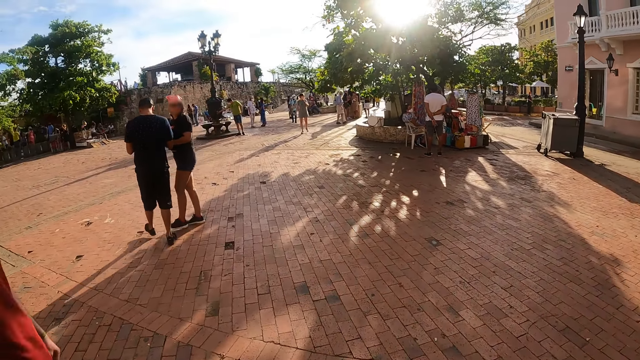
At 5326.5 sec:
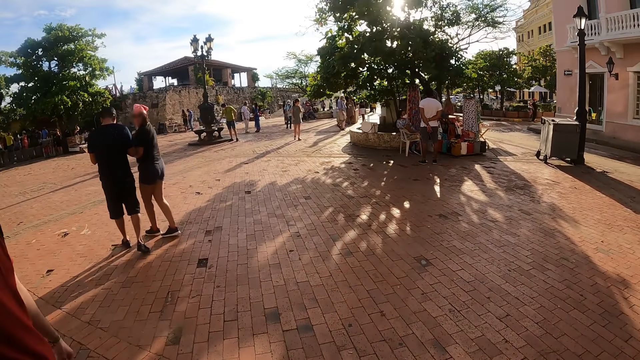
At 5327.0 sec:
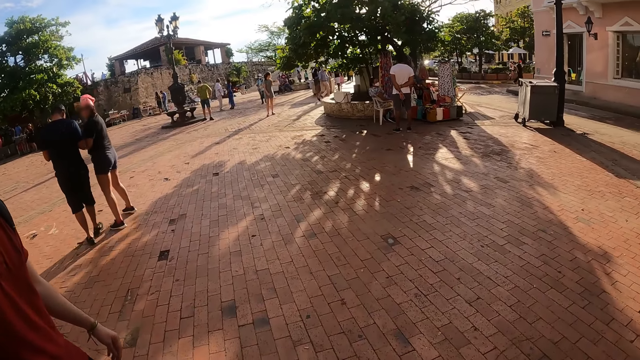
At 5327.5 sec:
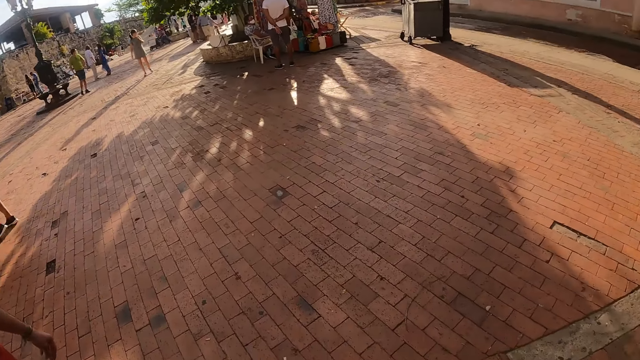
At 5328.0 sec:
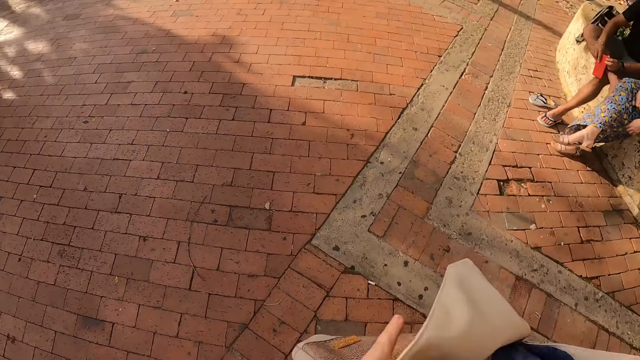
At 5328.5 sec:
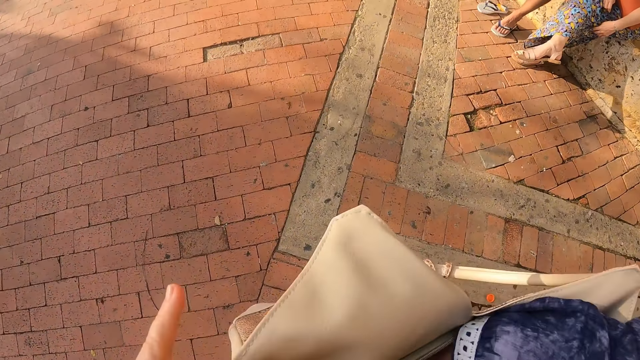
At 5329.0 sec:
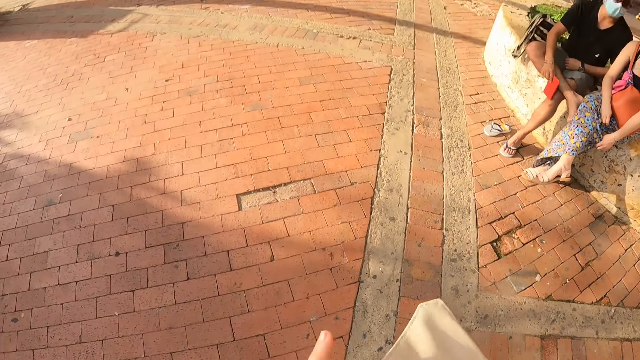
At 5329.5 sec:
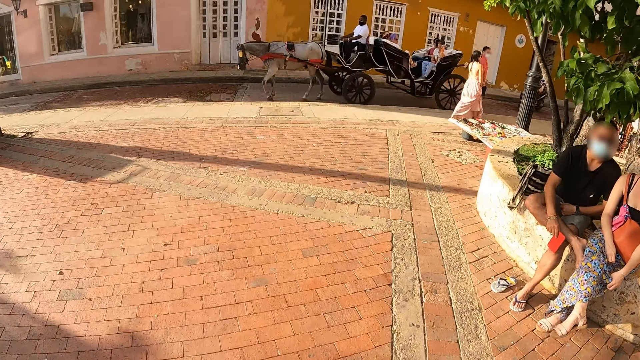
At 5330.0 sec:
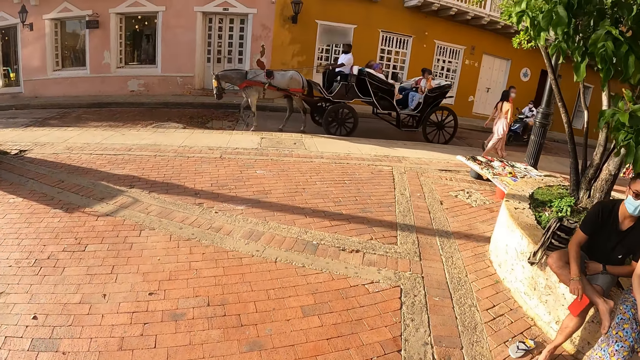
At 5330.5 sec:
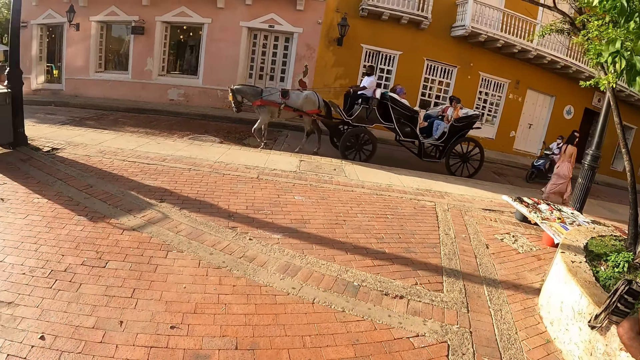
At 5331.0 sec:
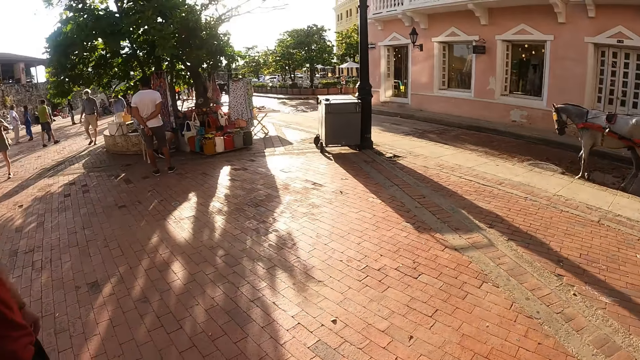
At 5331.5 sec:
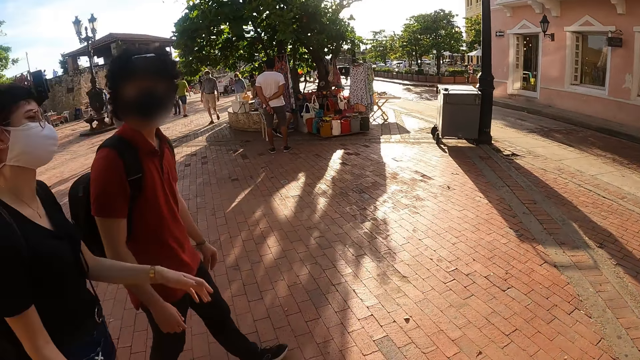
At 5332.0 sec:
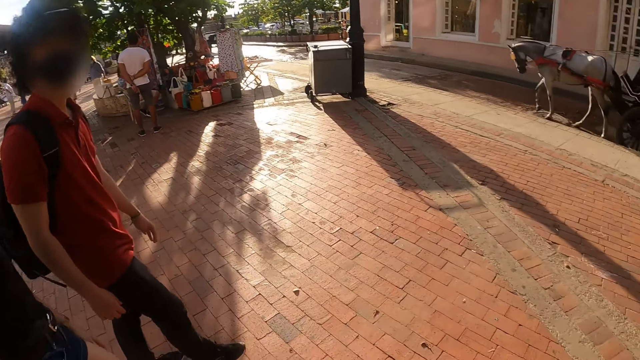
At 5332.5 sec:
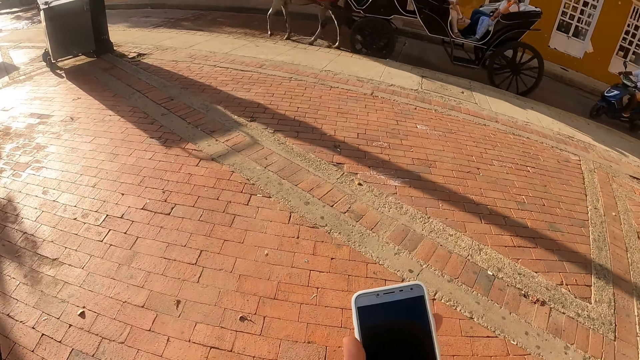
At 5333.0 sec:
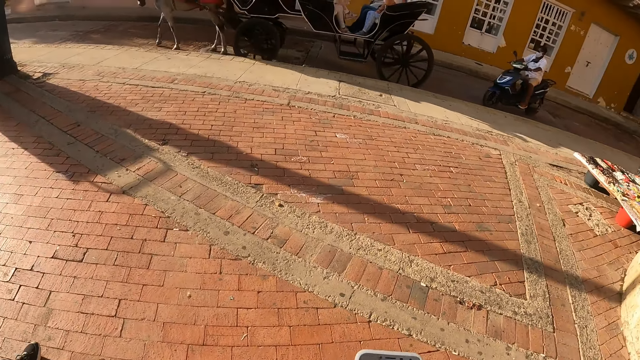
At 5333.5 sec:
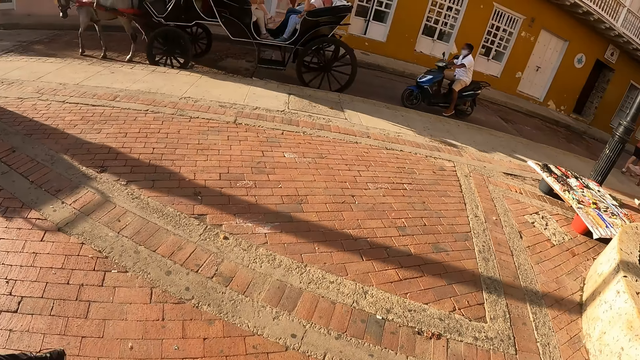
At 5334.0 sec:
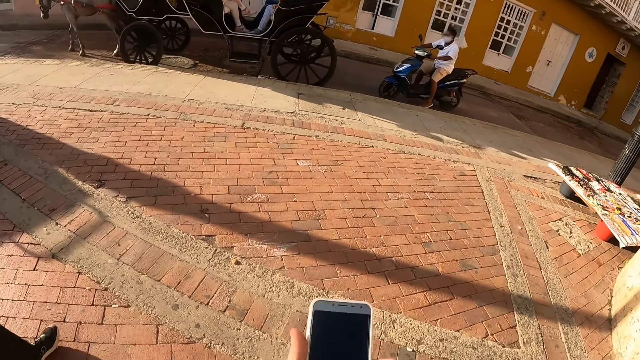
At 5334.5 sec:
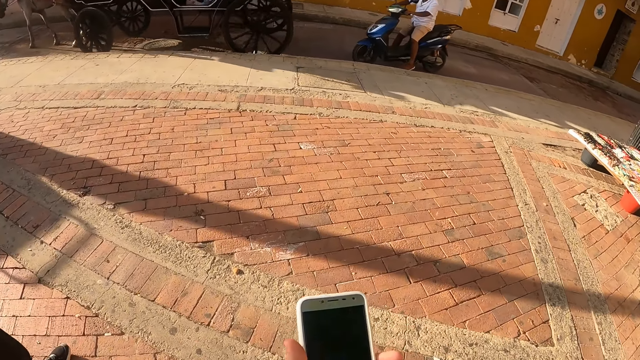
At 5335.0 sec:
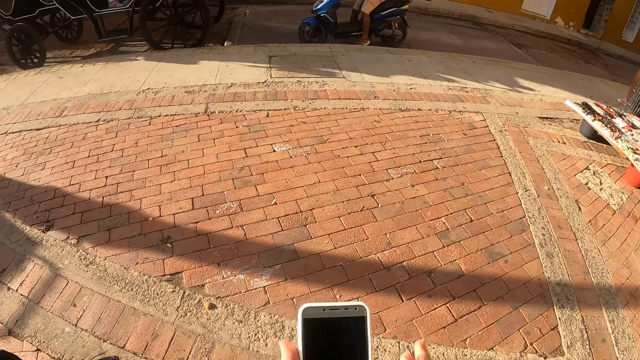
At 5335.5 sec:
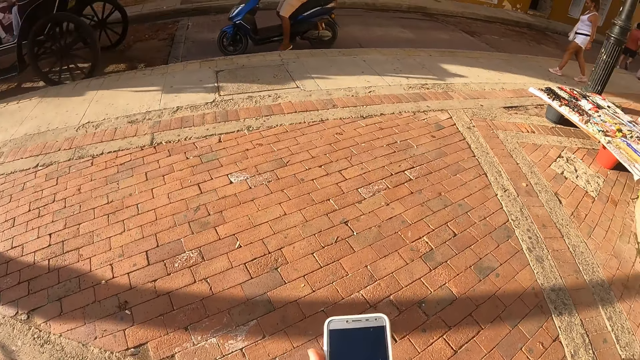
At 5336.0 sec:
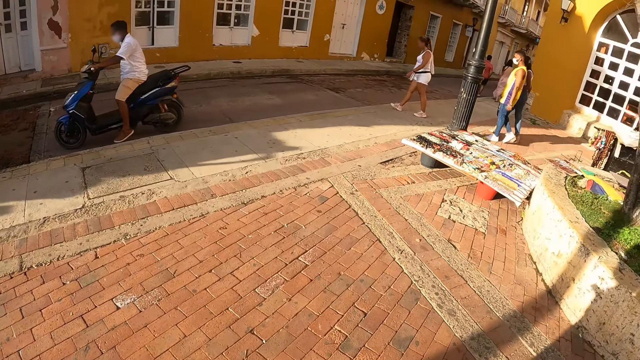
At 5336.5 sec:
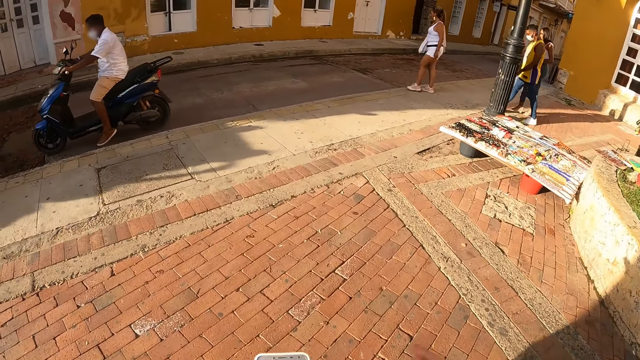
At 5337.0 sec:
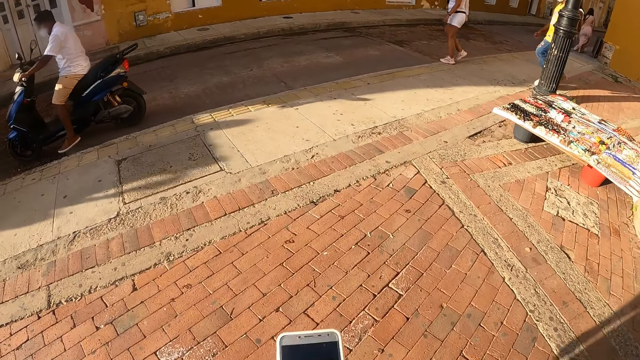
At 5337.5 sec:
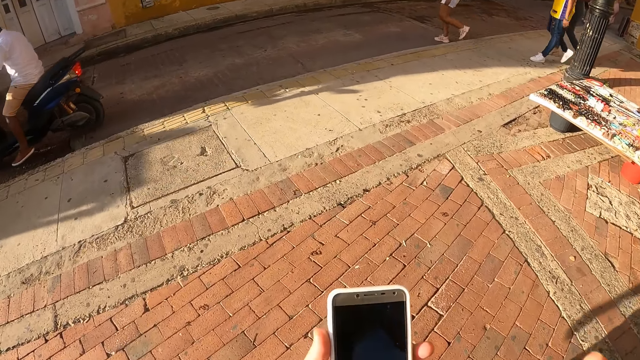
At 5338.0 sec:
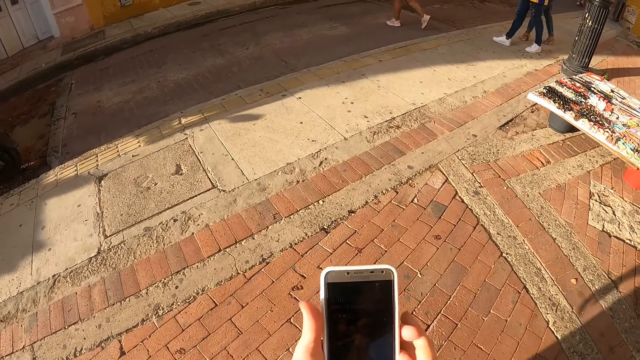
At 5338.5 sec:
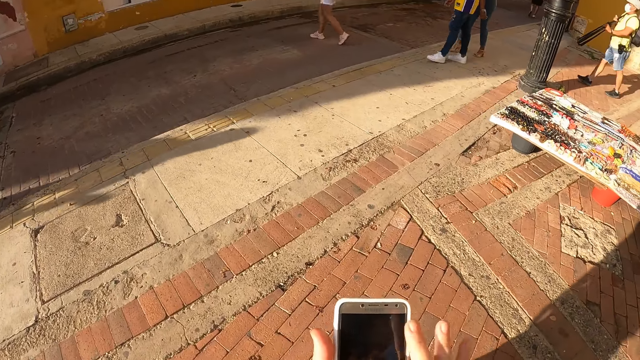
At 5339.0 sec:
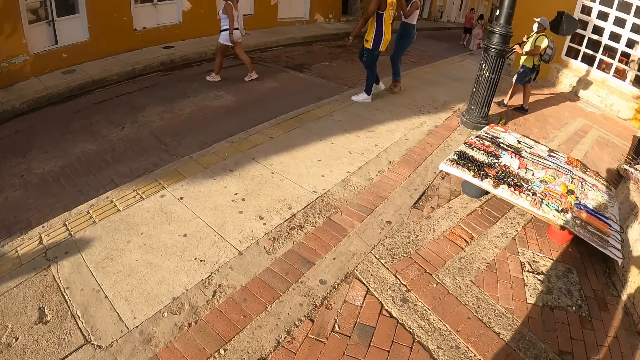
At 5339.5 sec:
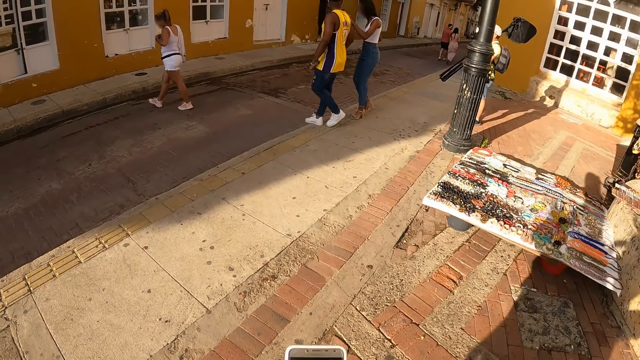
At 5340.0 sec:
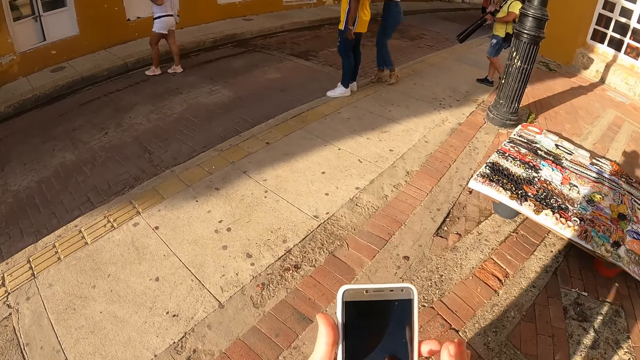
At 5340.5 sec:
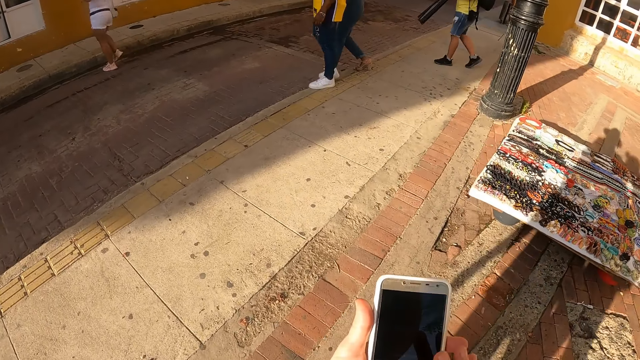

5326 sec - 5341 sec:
The camera wearer looks at the handbag. He holds the phone. He operates the phone in his hands. The camera wearer, a person and another person walk around the museum compound. The camera wearer operates the phone in his hands. He scrolls the phone.

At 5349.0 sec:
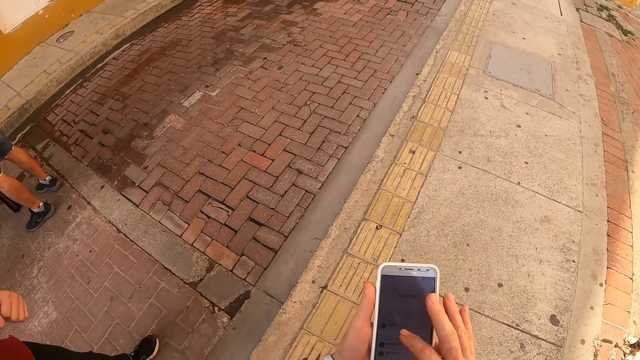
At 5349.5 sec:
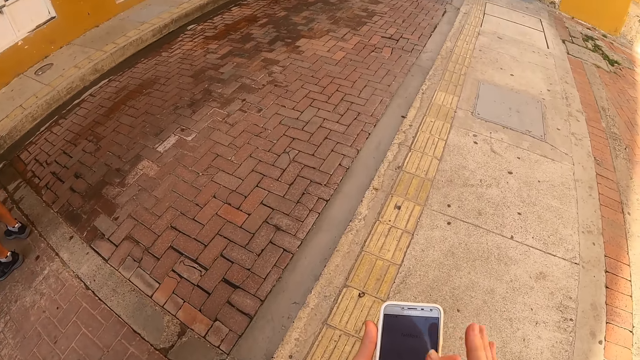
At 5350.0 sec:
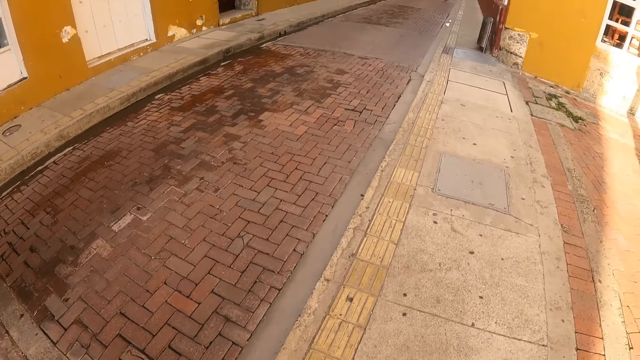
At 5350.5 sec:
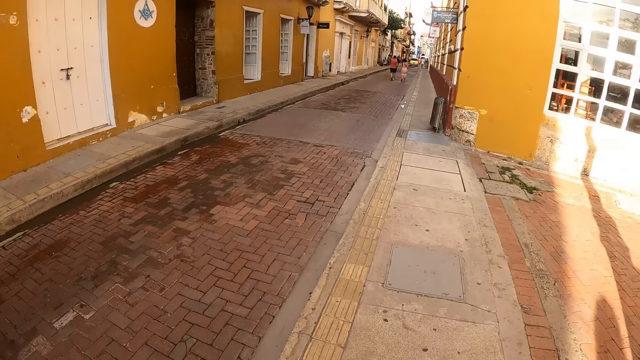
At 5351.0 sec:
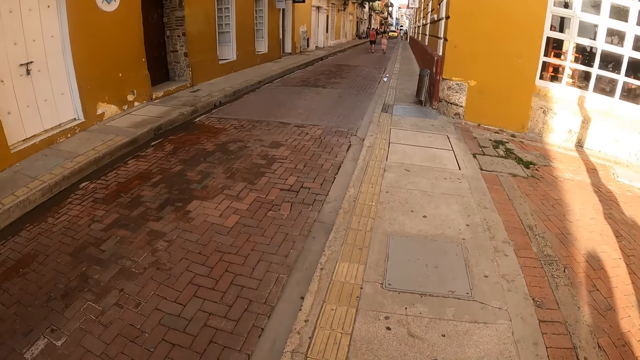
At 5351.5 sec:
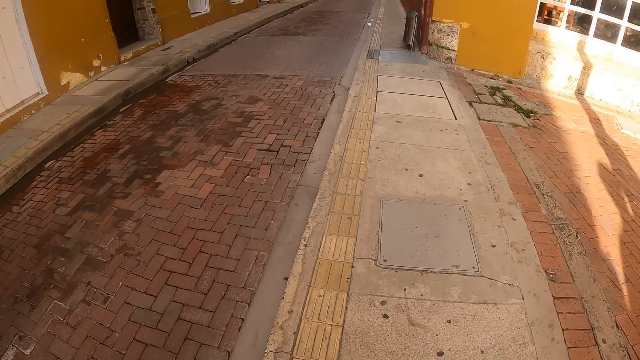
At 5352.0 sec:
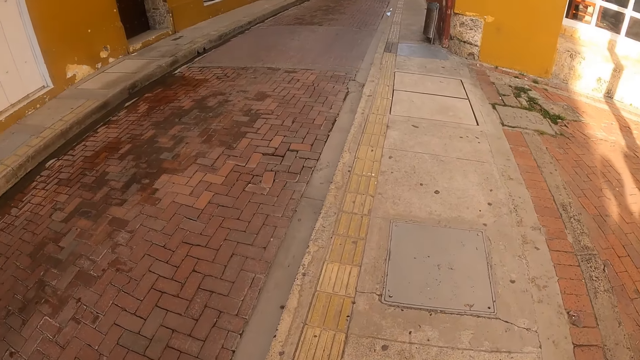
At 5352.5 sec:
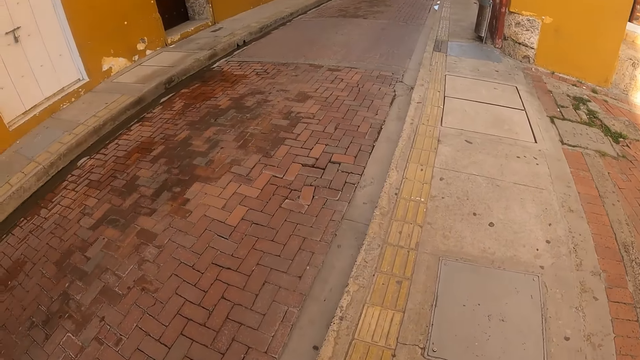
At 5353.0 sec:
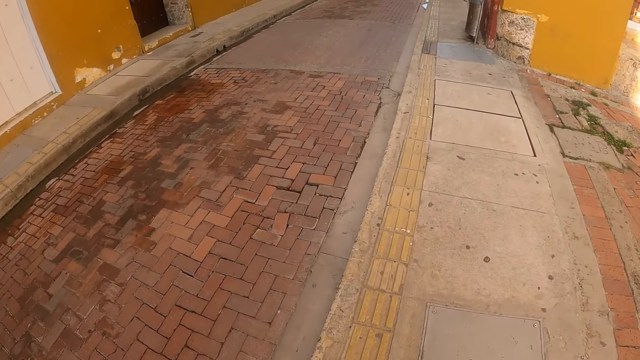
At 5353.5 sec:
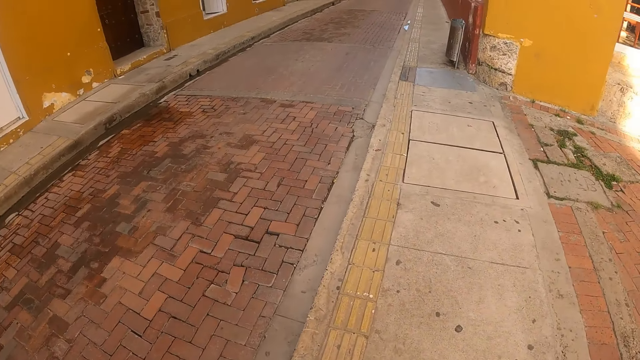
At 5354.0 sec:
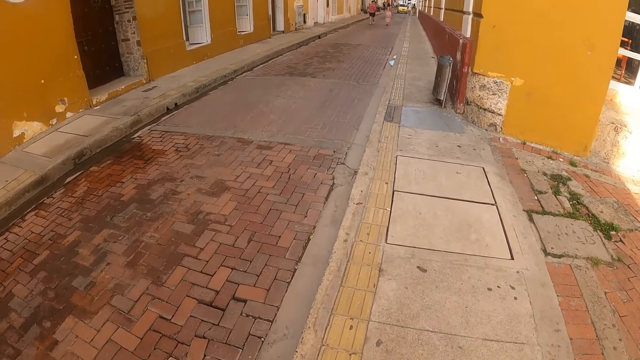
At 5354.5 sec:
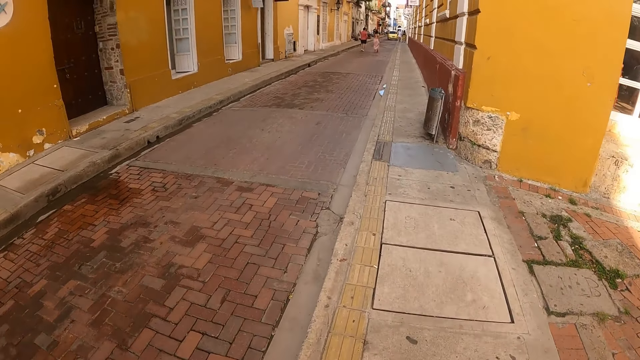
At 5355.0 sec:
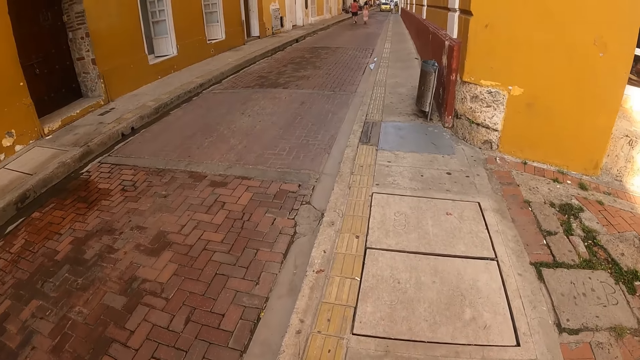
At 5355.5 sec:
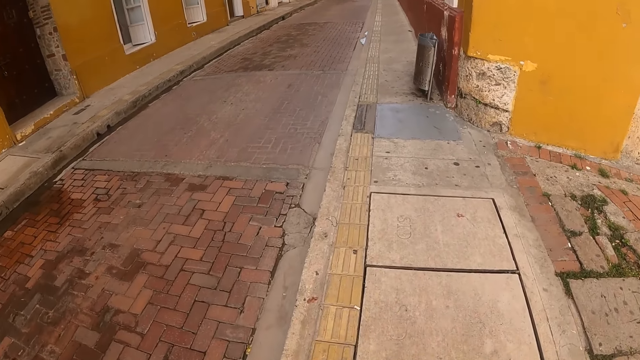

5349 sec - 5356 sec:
The camera wearer walks along the sidewalk.
